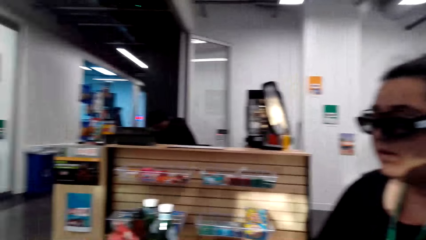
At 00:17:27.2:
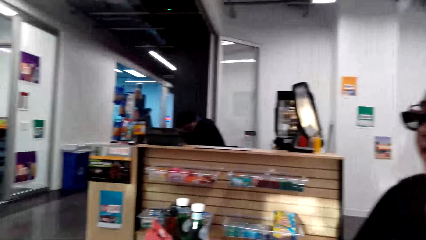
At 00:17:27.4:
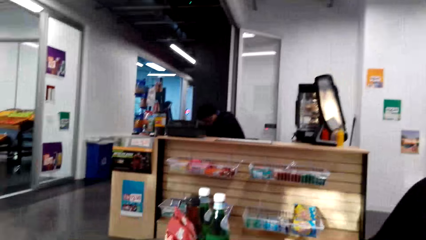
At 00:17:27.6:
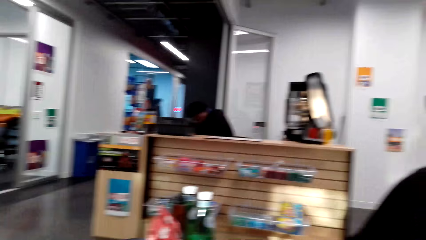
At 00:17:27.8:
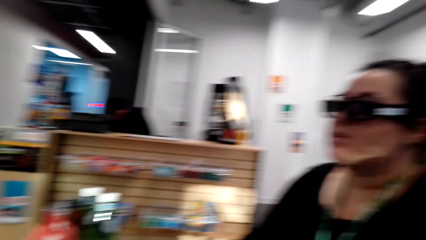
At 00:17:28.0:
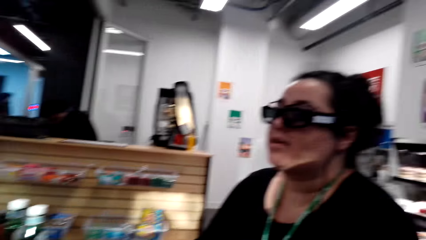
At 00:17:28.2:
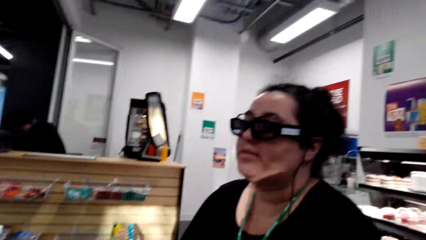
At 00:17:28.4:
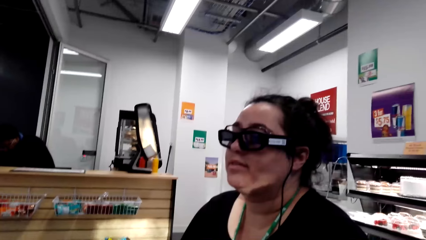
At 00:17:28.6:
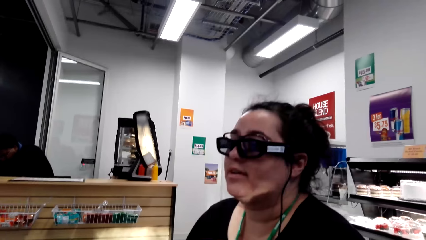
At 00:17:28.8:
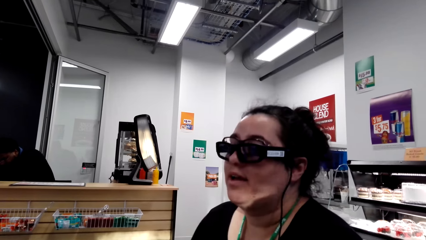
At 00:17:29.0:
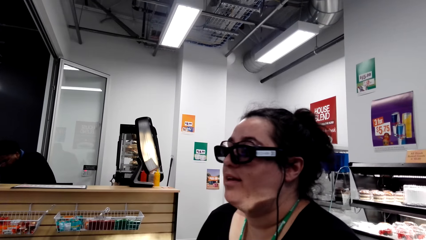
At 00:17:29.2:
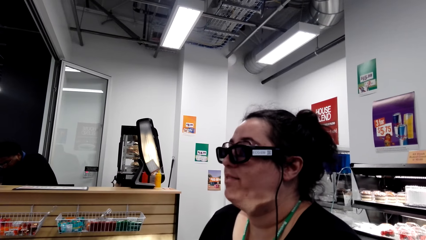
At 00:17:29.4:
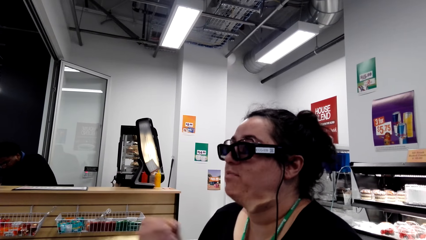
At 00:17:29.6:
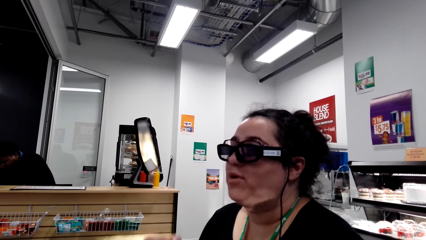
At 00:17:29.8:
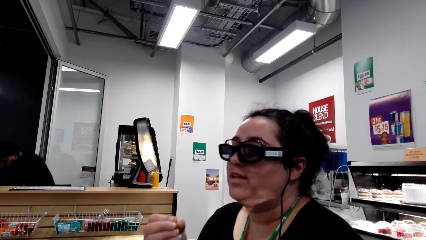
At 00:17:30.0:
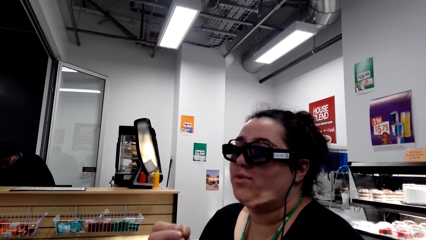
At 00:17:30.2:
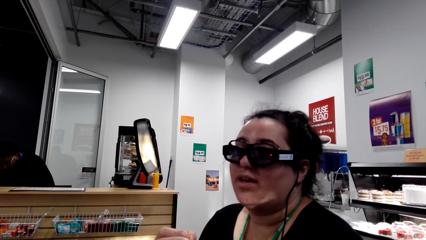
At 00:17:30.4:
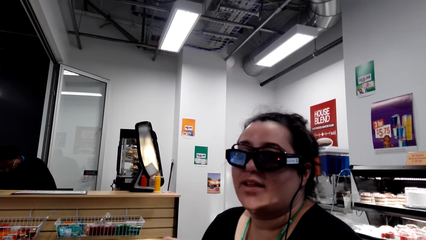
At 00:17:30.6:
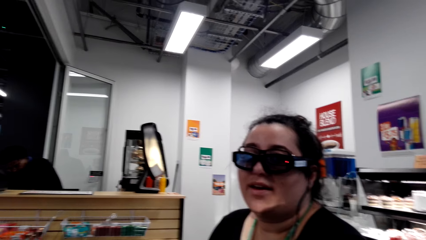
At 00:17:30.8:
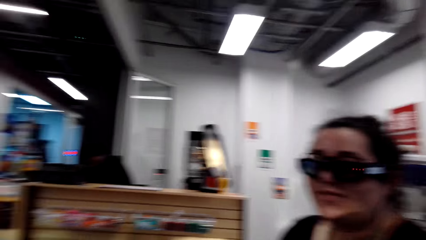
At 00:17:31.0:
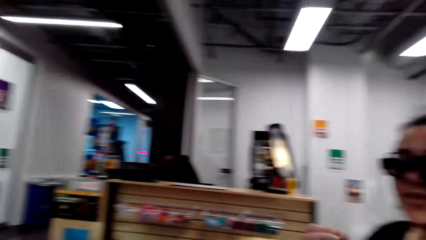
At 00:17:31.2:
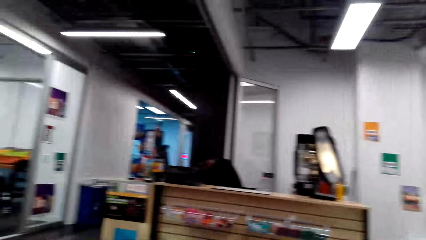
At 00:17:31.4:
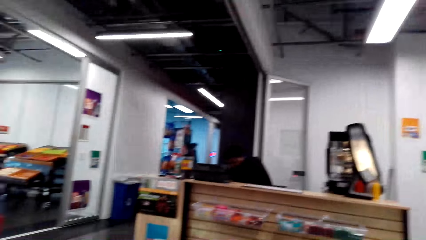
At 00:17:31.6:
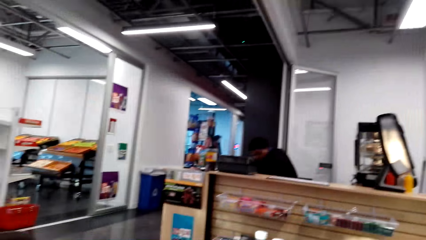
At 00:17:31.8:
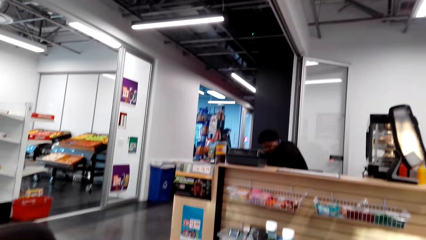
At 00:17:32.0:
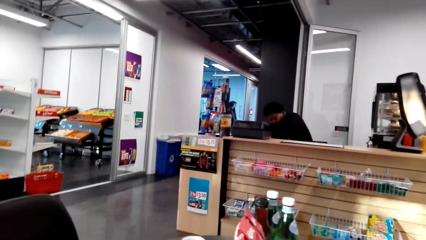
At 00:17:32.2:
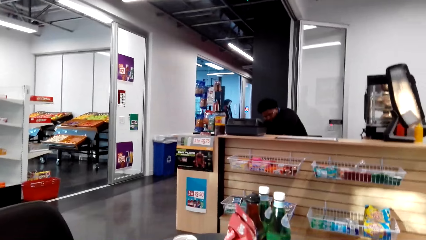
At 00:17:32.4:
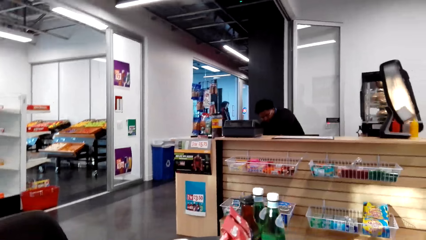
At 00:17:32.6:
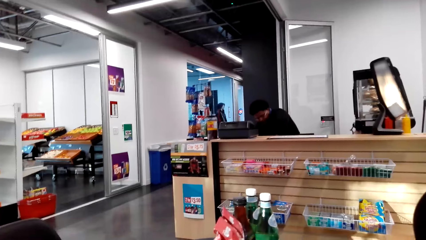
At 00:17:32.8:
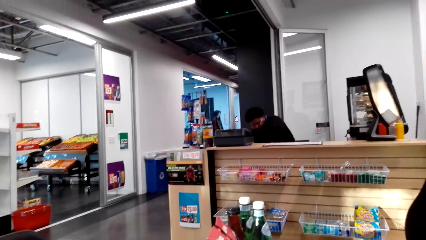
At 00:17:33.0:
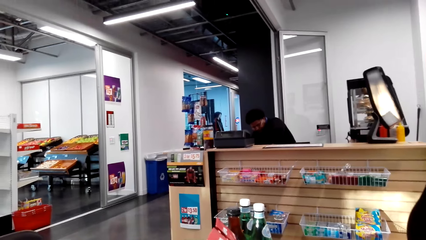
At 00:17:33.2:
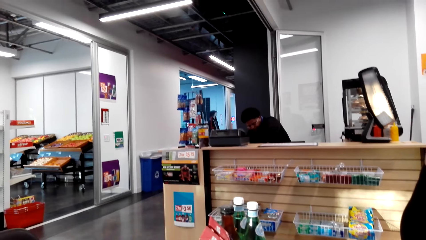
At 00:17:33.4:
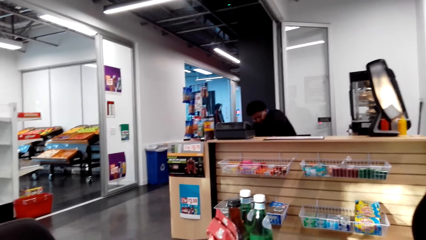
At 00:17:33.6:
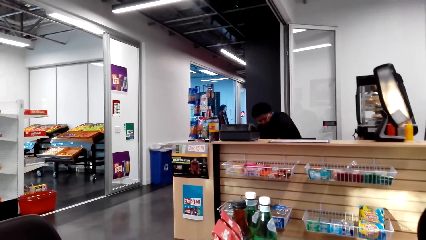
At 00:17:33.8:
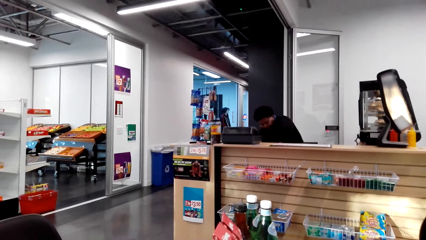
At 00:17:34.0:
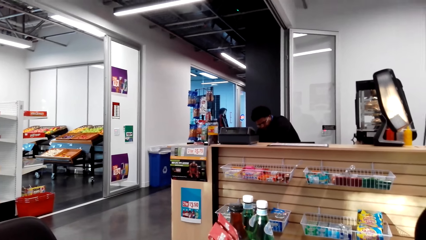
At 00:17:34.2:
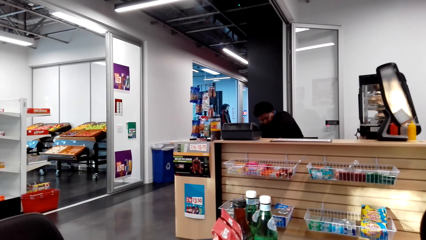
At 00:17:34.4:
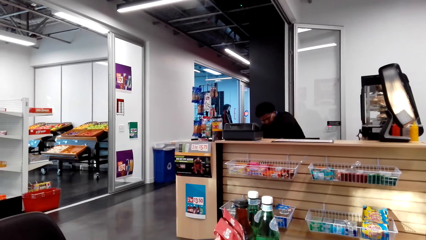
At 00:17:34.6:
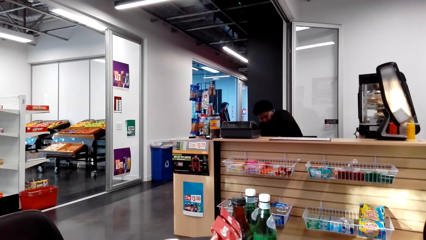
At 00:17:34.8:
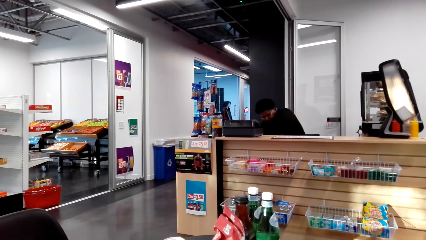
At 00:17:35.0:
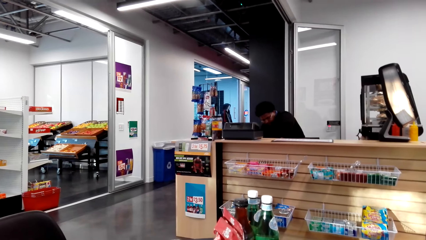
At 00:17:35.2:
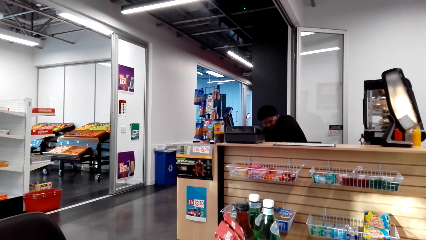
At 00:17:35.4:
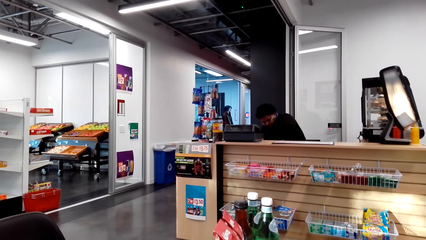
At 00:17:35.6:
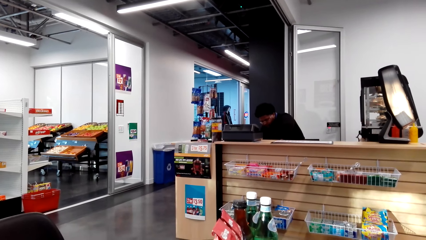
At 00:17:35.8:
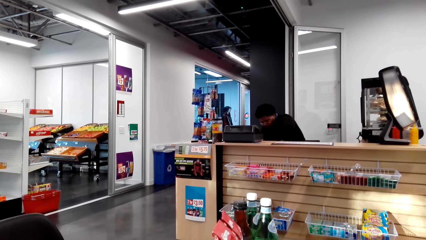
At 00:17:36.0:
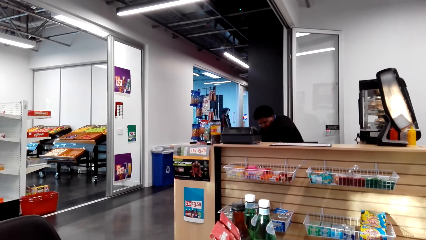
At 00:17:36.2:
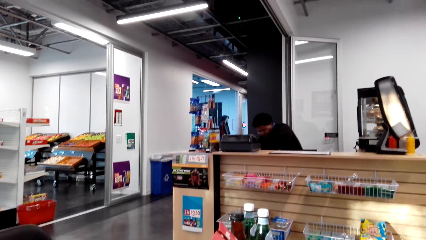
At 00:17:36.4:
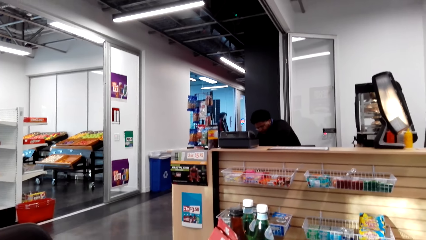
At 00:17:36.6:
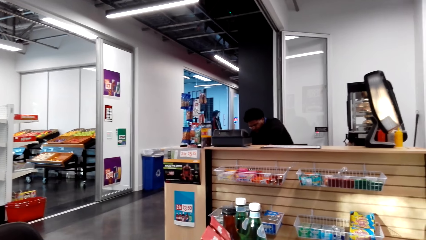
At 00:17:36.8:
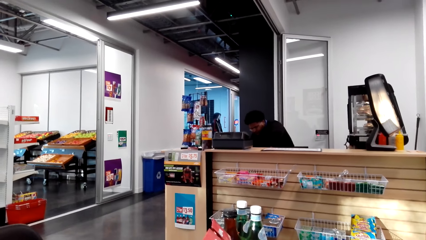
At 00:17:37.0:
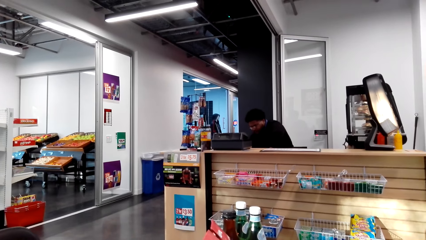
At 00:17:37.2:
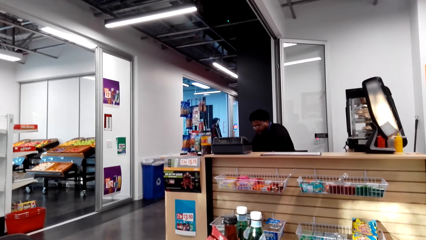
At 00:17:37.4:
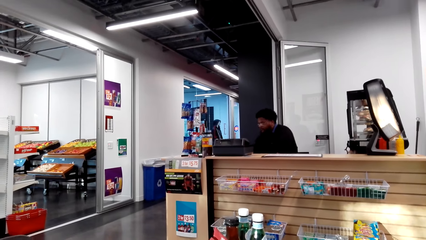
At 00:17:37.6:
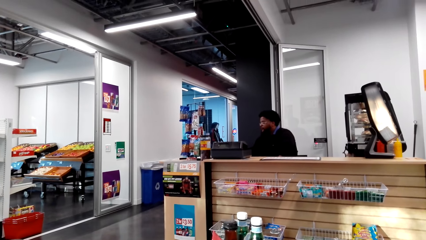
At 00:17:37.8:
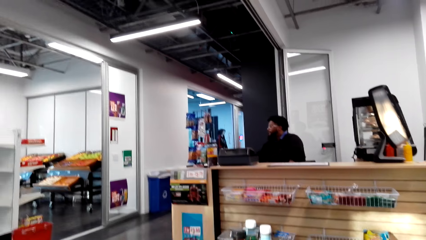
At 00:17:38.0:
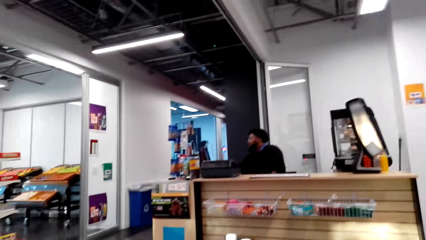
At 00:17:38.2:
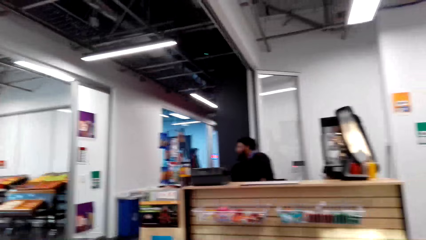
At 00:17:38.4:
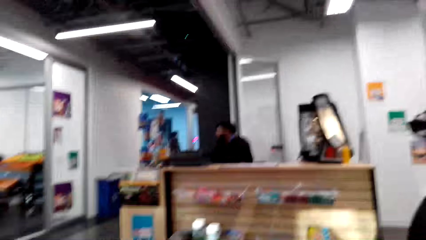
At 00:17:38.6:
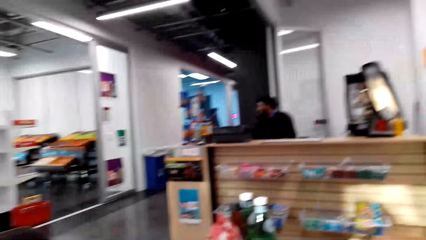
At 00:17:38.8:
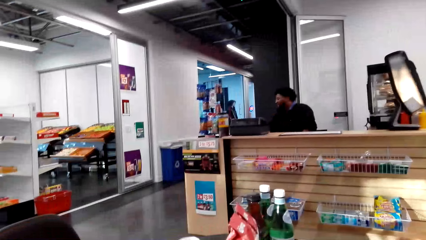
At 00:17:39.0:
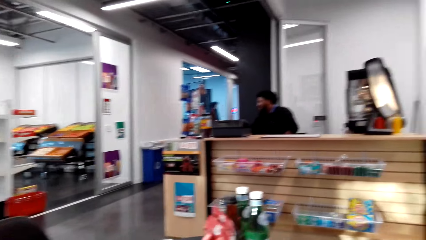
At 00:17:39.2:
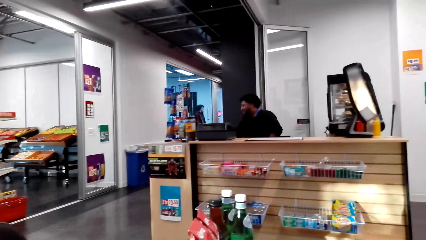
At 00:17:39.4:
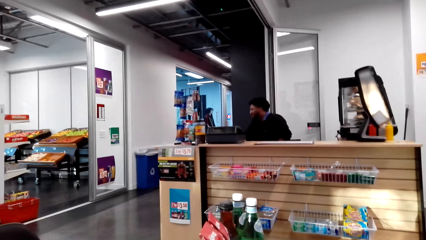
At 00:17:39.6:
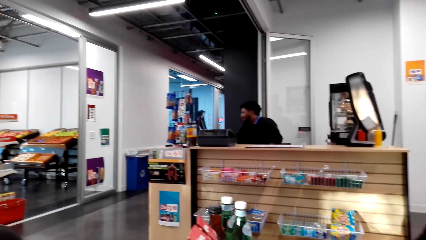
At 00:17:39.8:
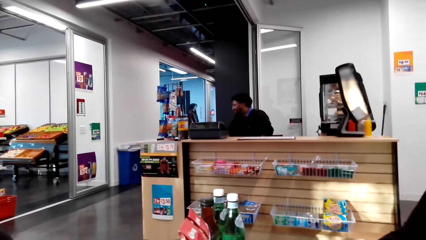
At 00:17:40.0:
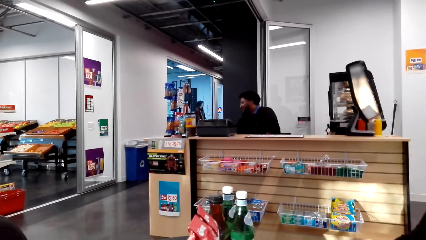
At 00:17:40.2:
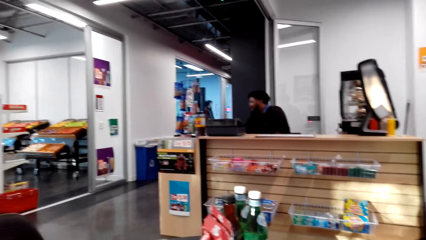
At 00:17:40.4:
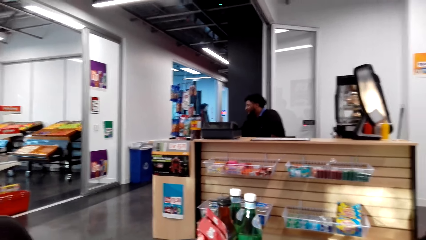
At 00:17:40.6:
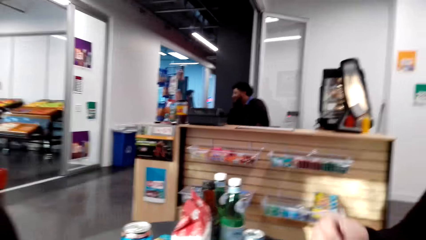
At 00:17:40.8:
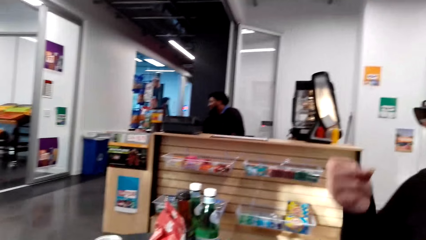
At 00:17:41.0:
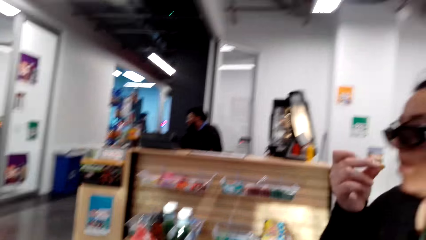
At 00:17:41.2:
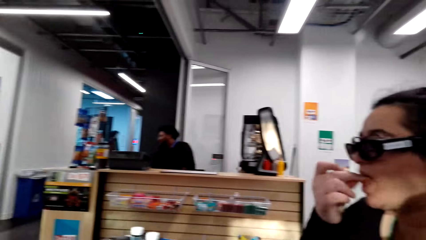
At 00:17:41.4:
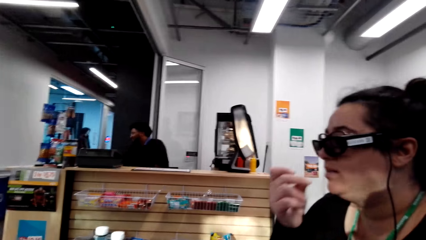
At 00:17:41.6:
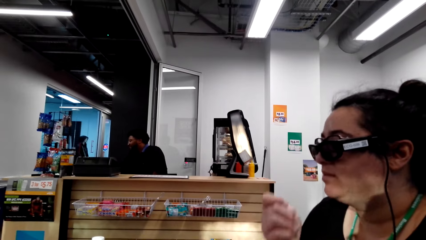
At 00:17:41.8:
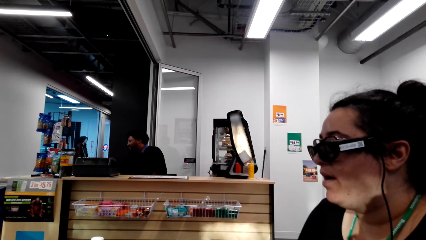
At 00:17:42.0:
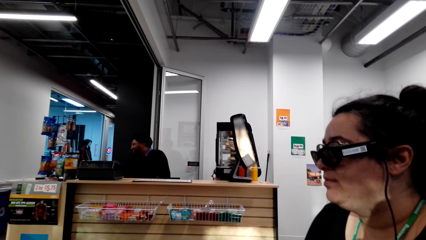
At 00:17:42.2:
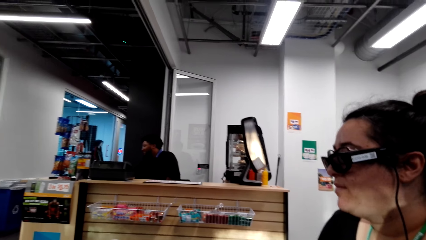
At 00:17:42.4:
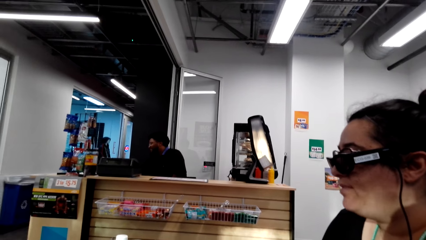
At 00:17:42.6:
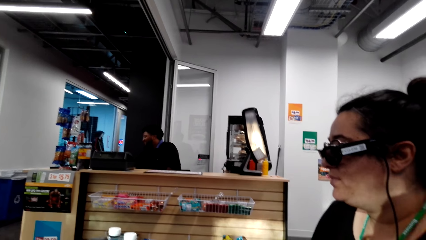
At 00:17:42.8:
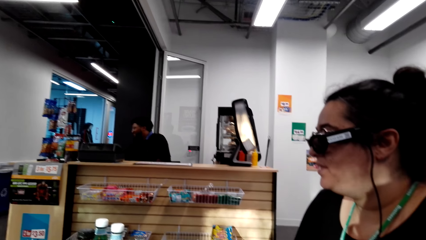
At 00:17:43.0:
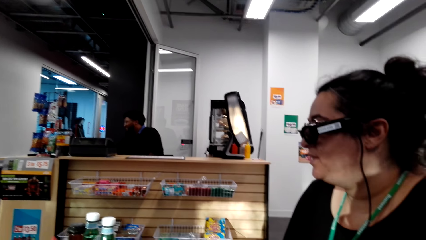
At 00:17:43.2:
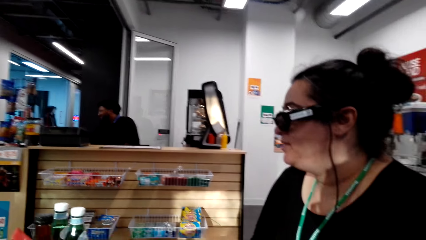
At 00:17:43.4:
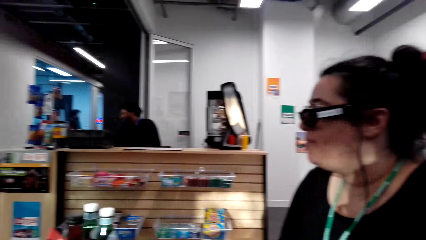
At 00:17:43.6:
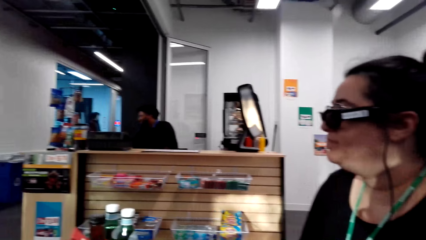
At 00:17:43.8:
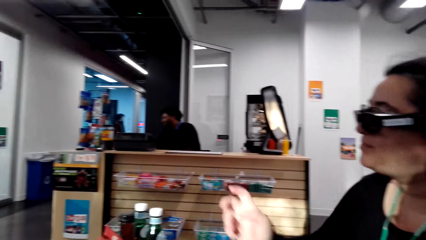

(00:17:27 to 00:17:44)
The camera wearer stares at the counter. A lady eats a peanut.
